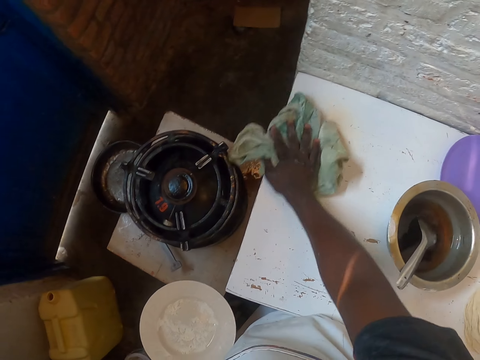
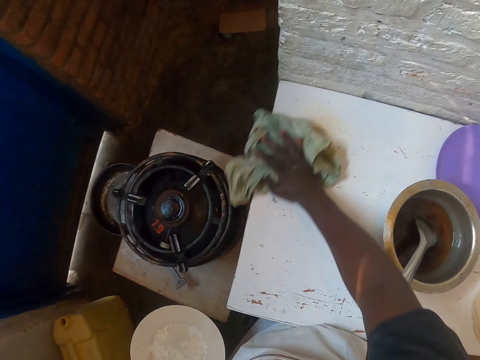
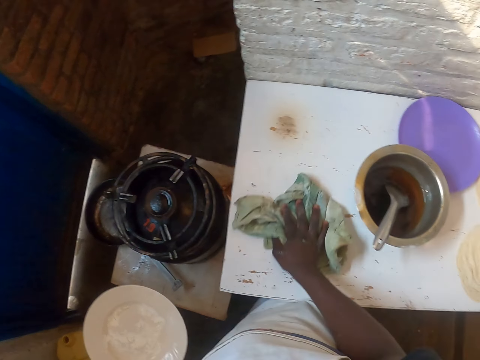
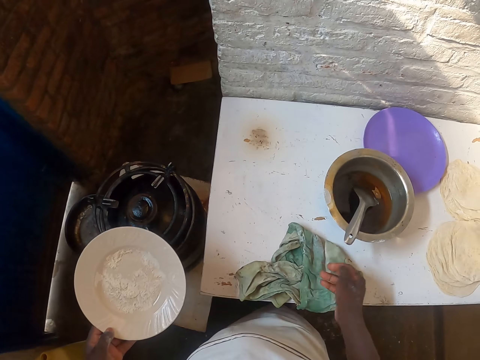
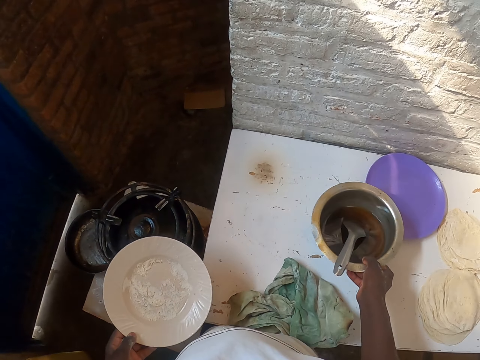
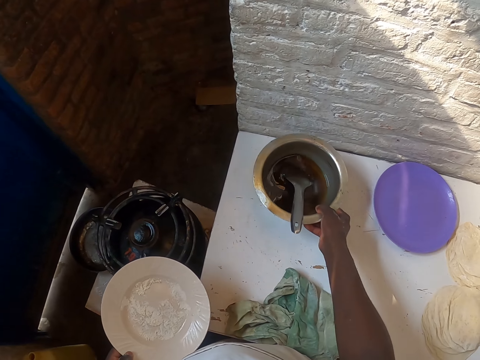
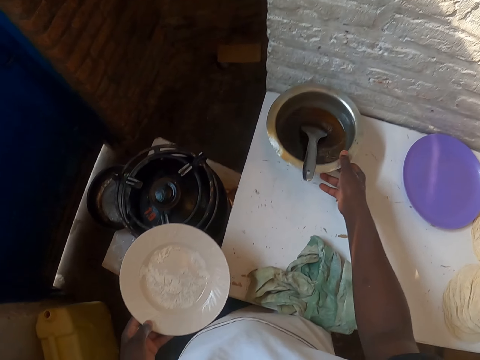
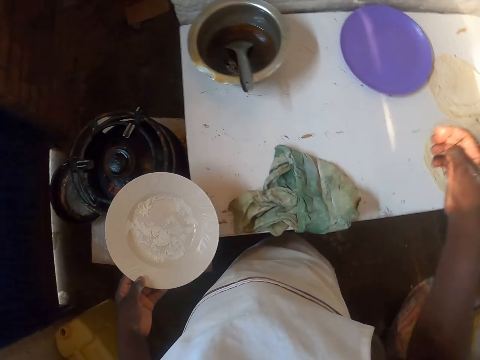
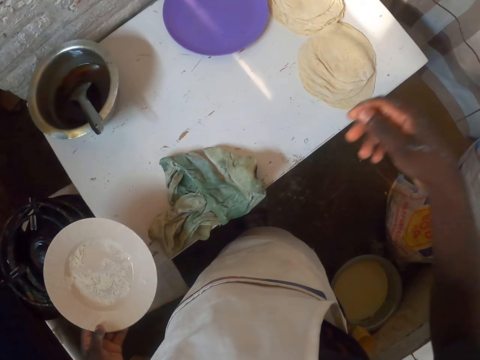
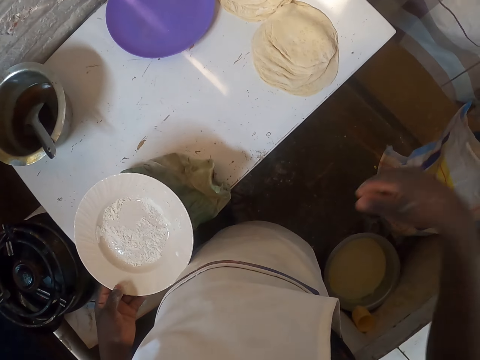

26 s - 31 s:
The camera wearer moves the cooking pot on the table. They pick the cooking pot with cooking oil. They place the cooking pot on the table.
